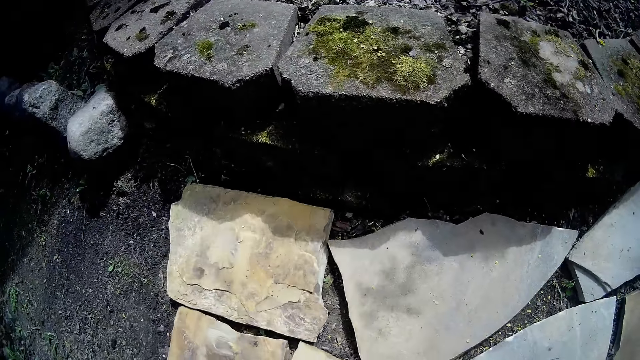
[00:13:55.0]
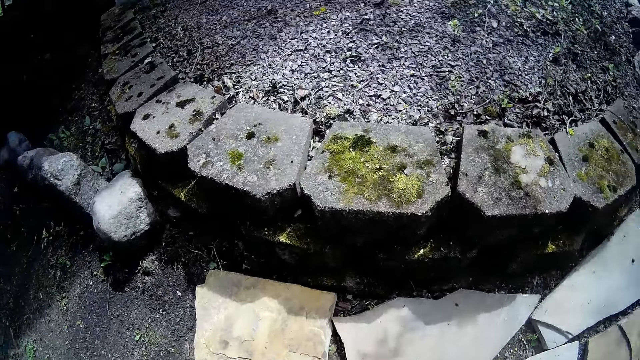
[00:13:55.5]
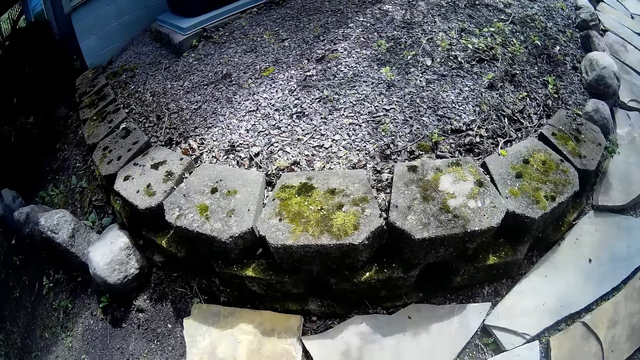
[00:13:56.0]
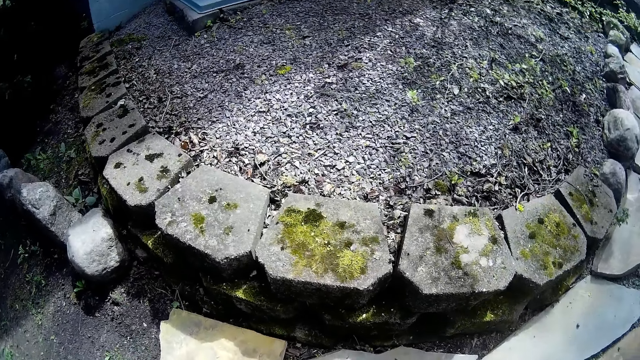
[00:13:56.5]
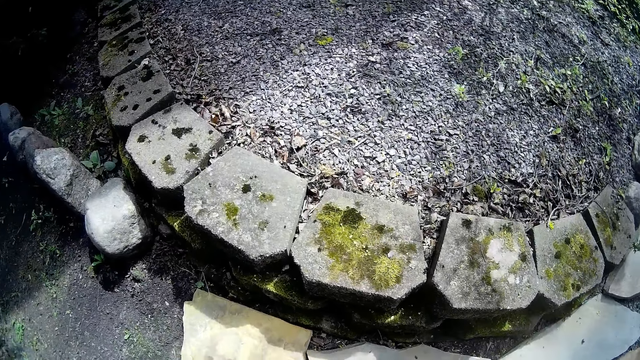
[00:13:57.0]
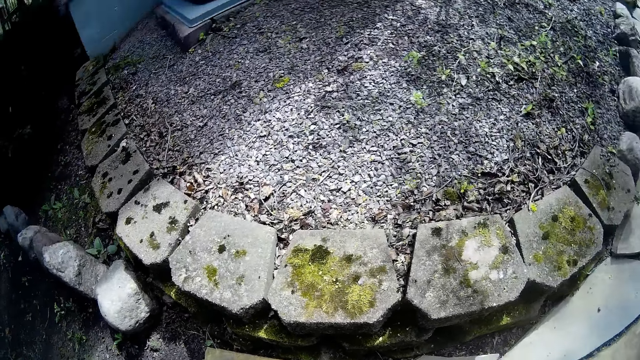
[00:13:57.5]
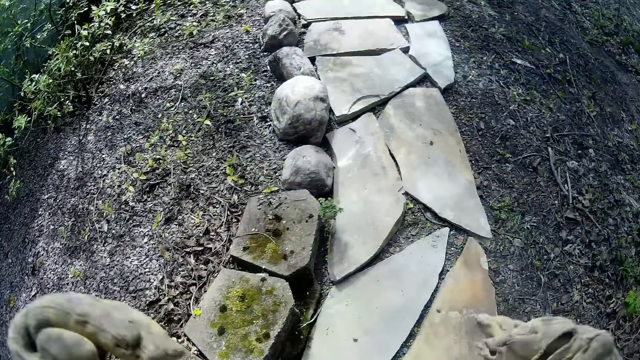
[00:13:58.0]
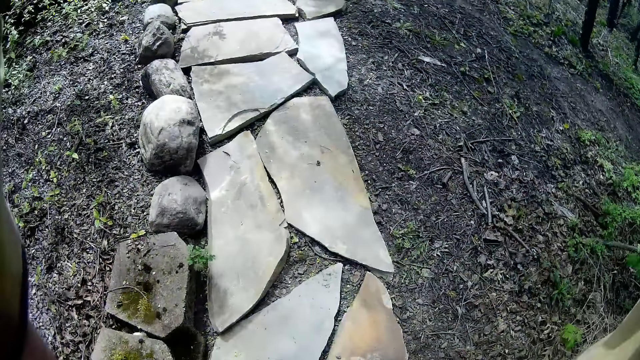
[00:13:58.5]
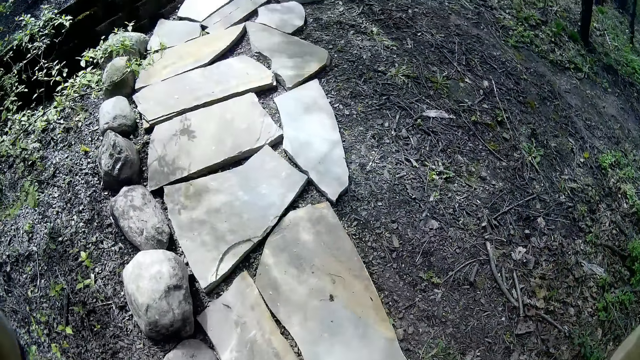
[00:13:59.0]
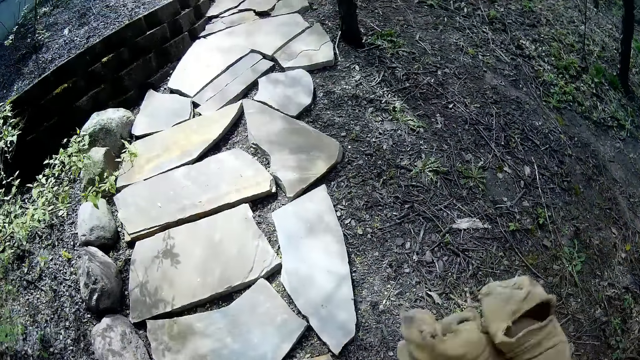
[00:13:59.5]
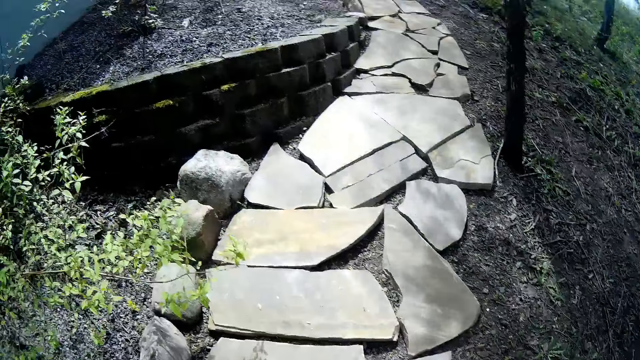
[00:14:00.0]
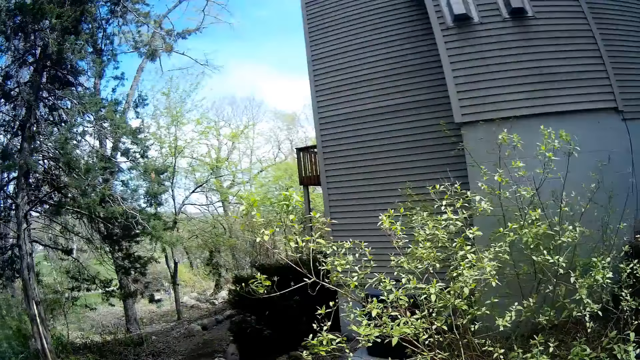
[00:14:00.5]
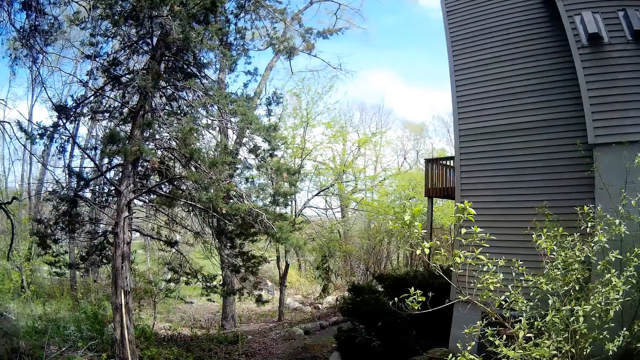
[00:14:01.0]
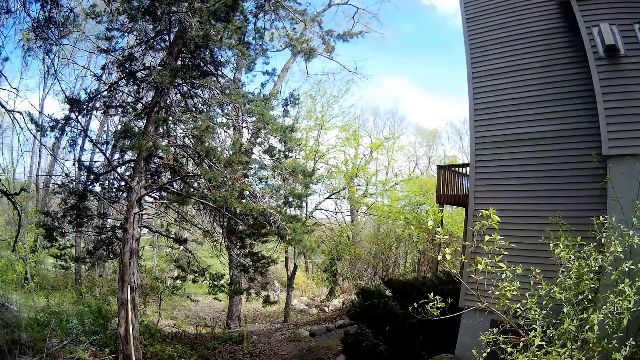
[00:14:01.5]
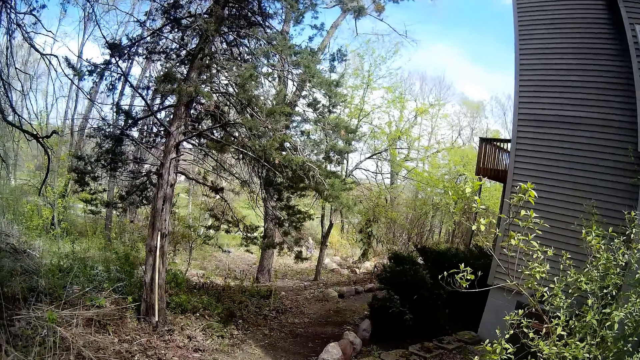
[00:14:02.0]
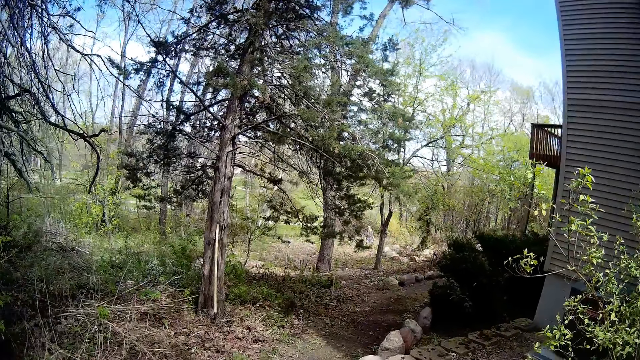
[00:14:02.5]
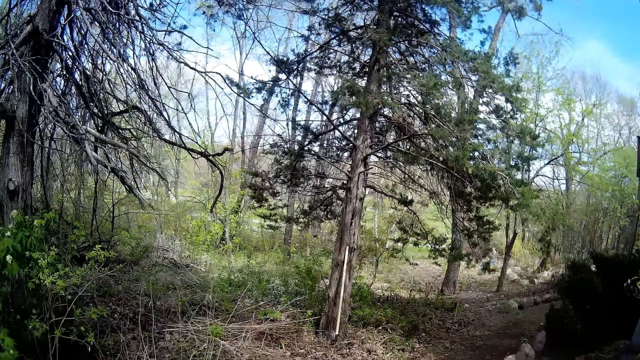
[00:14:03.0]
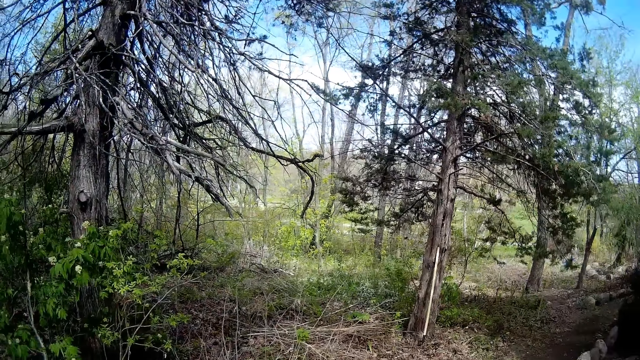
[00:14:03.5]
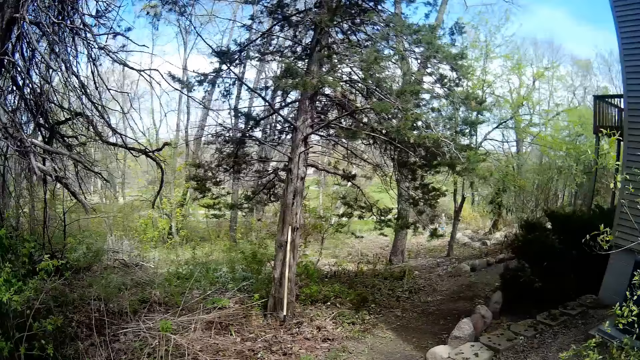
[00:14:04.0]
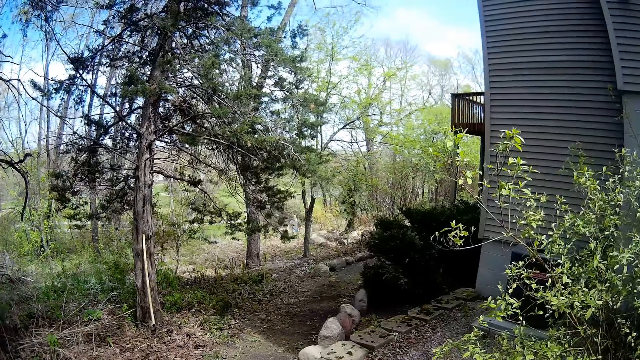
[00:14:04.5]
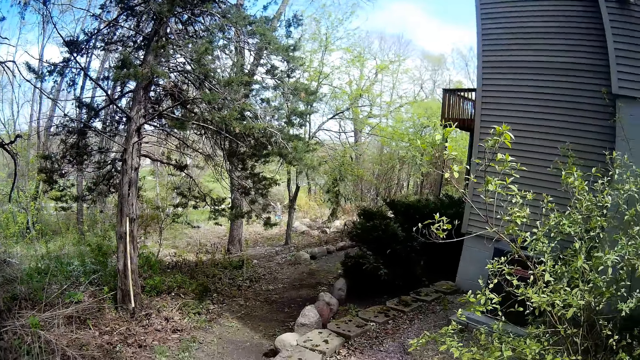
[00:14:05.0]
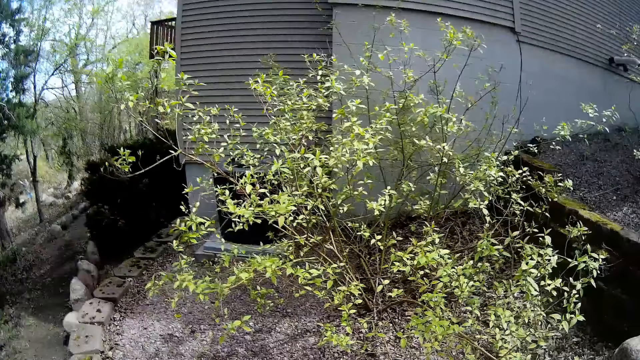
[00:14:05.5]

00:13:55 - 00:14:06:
The camera wearer touches his face with both hands. He interacts with a woman.

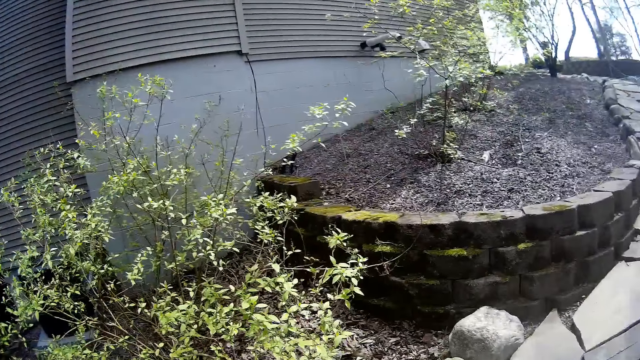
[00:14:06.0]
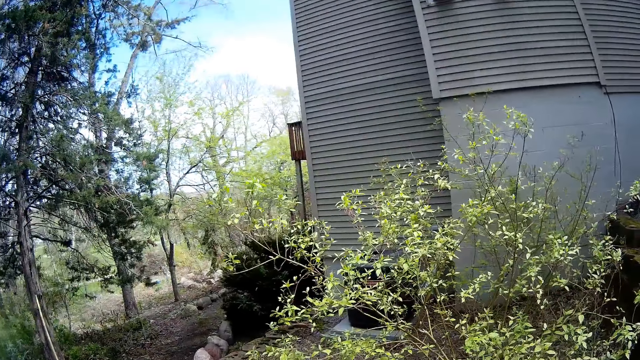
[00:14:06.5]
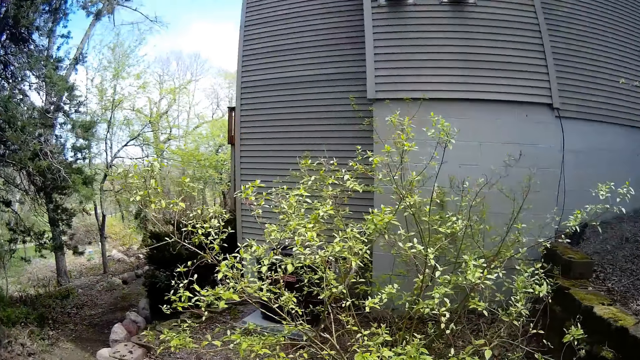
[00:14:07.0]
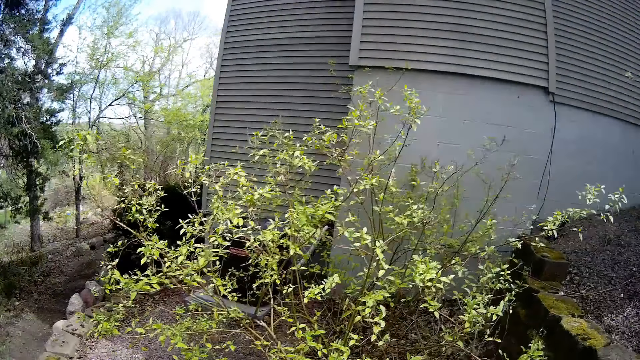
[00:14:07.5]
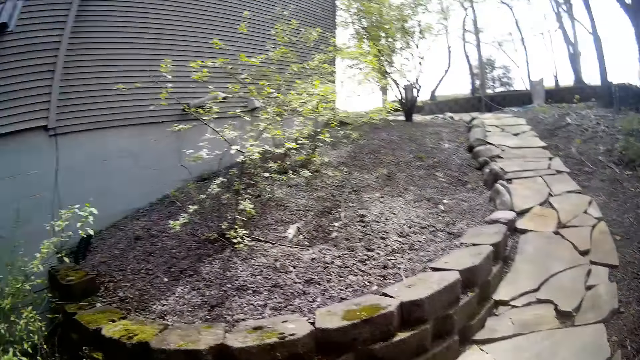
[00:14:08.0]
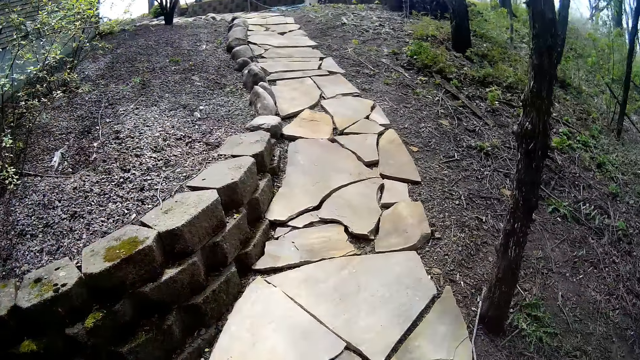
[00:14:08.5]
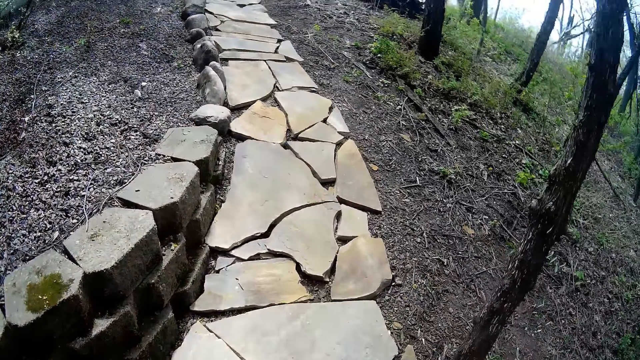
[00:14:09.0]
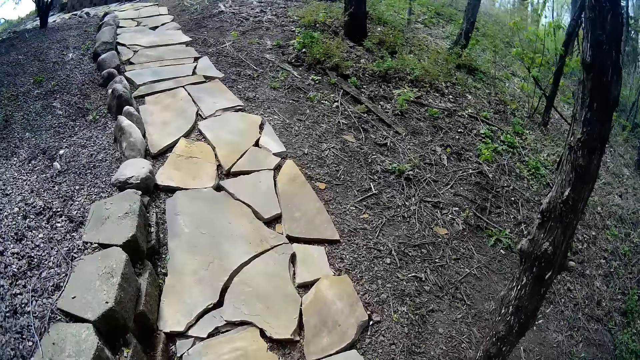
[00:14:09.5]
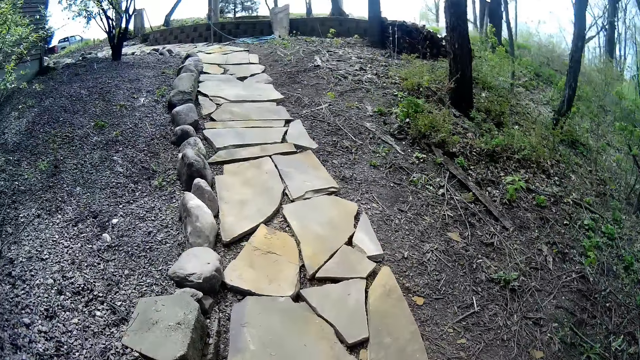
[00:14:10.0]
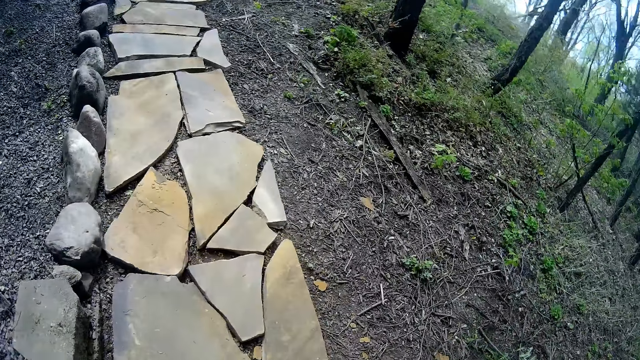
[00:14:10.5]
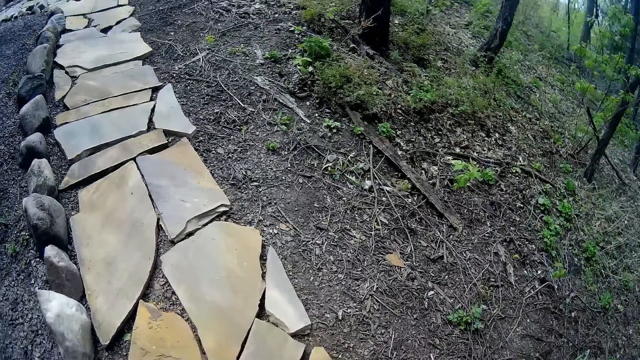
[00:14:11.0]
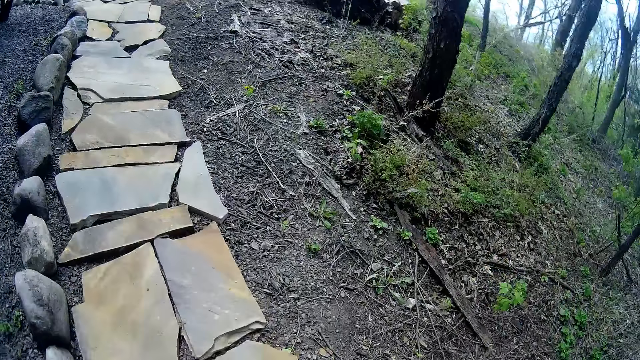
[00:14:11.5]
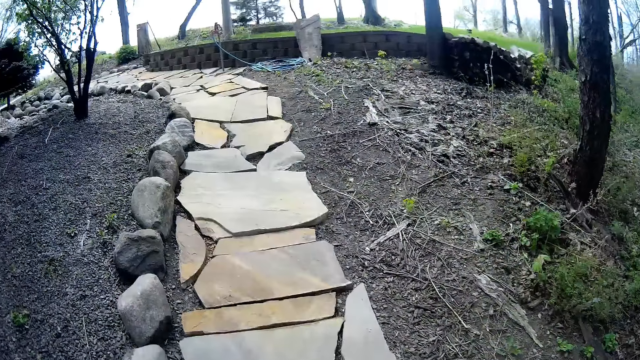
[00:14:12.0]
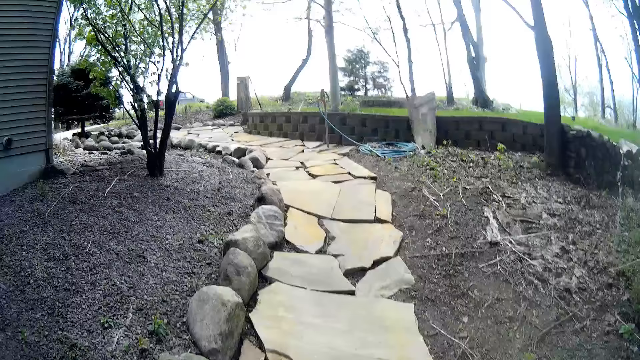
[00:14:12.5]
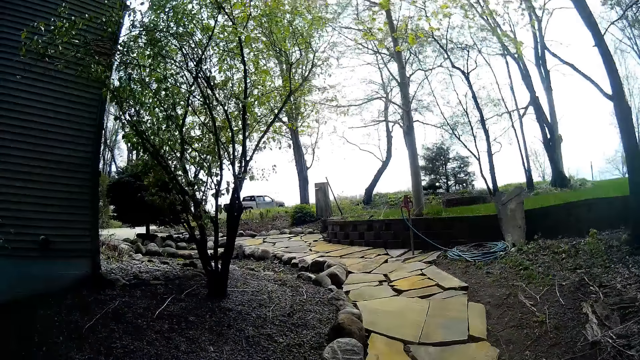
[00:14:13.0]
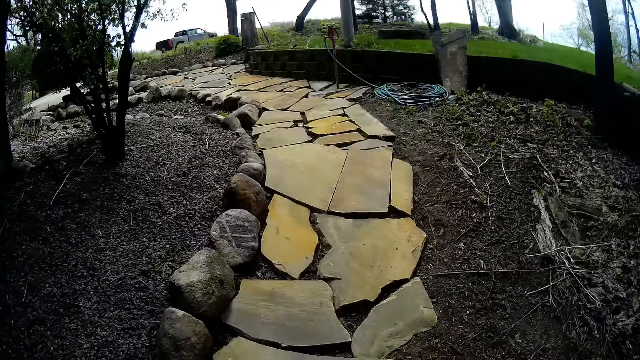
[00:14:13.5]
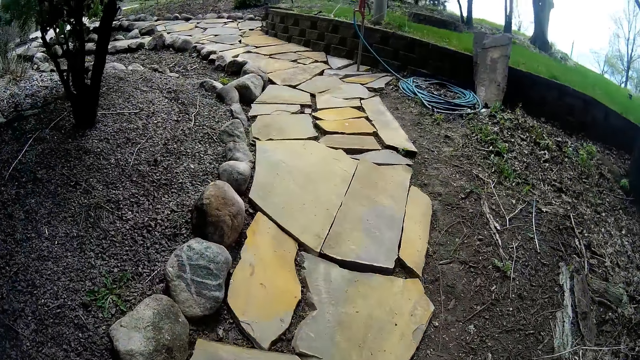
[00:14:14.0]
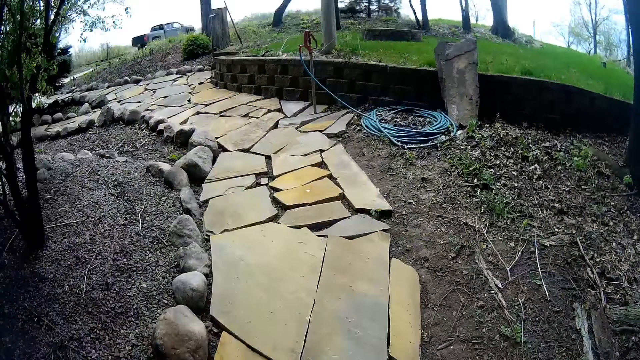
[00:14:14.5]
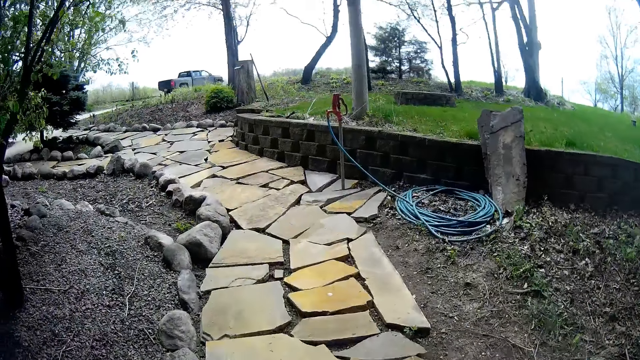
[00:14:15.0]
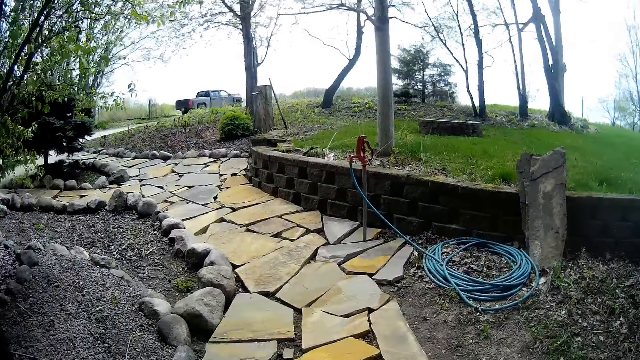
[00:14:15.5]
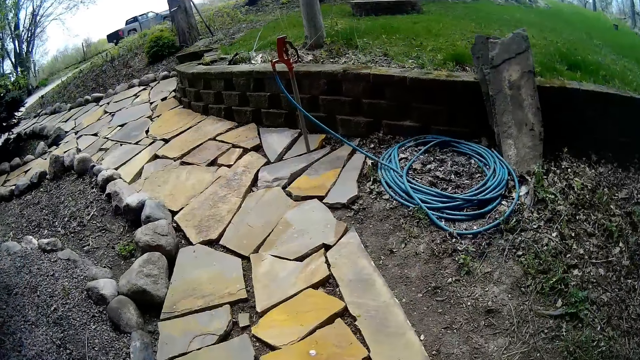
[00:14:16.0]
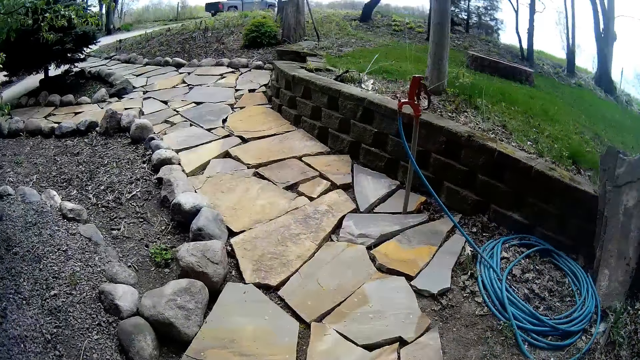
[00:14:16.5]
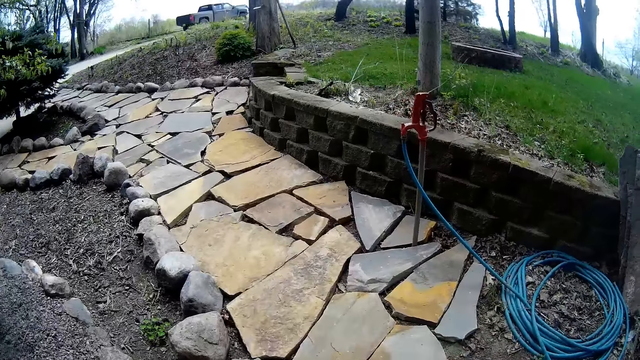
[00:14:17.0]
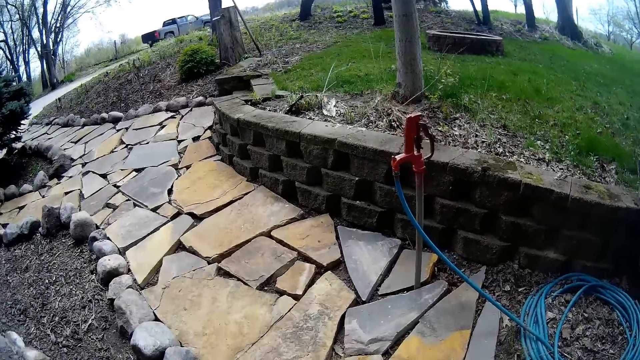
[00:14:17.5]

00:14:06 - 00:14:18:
The camera wearer walks towards a rock.
